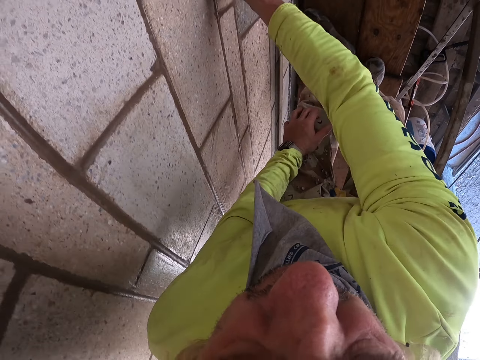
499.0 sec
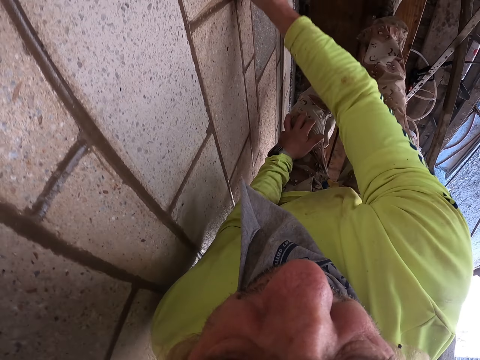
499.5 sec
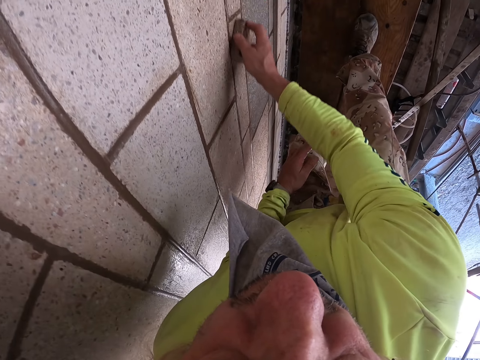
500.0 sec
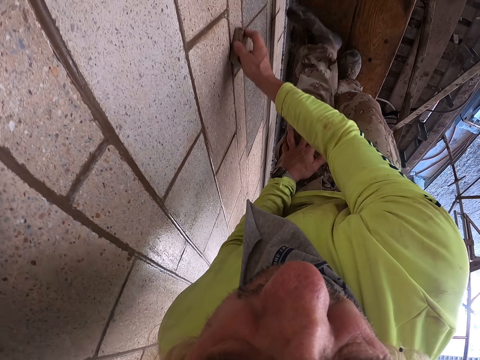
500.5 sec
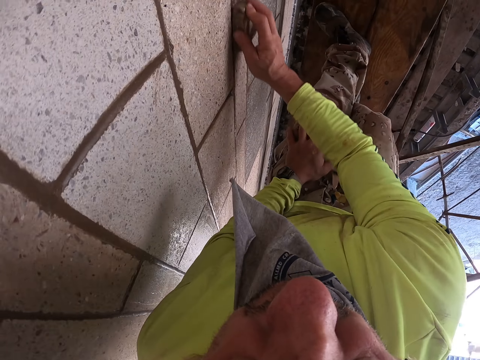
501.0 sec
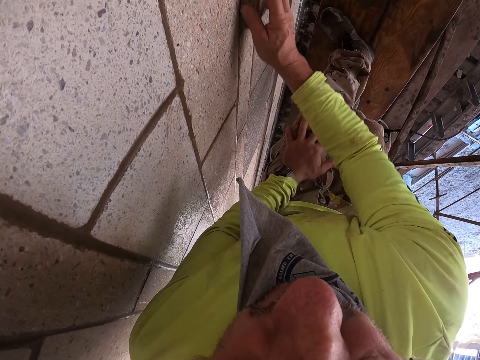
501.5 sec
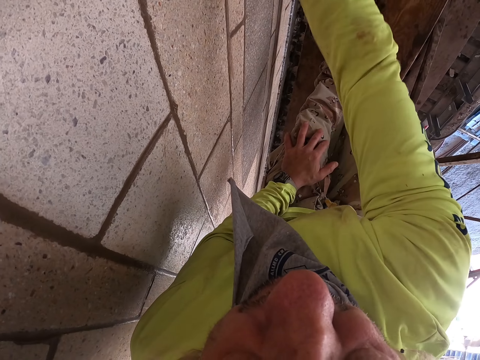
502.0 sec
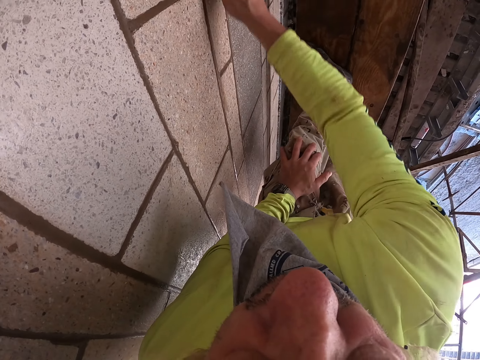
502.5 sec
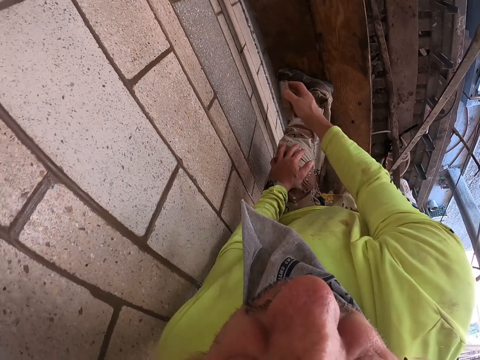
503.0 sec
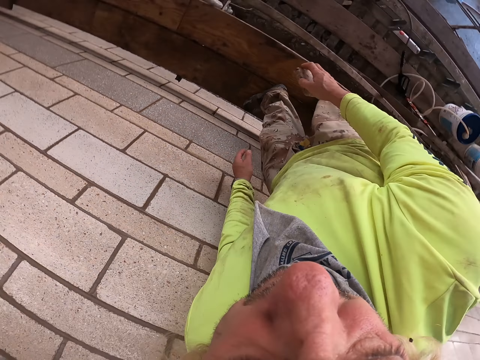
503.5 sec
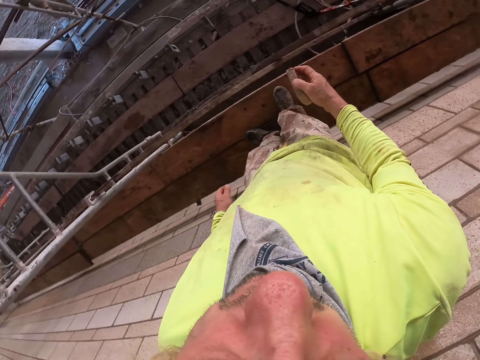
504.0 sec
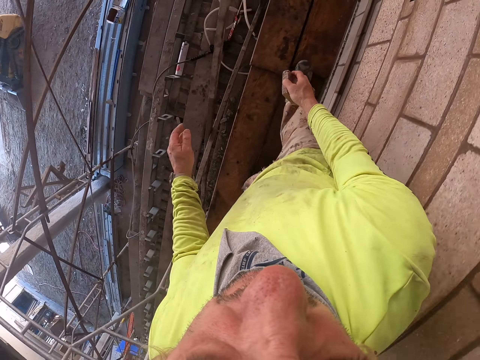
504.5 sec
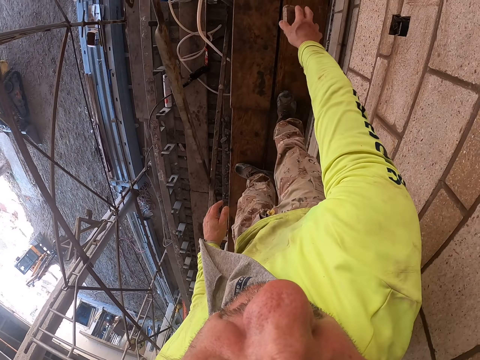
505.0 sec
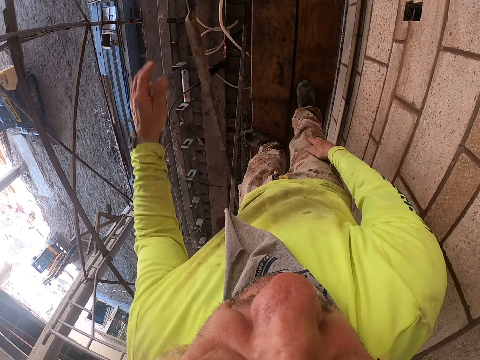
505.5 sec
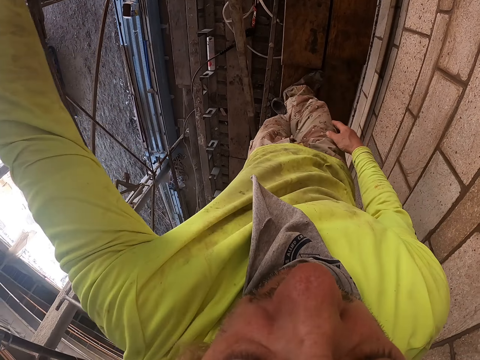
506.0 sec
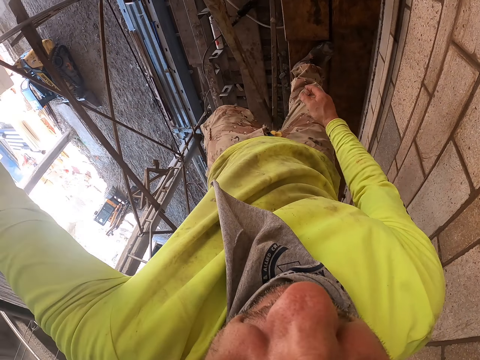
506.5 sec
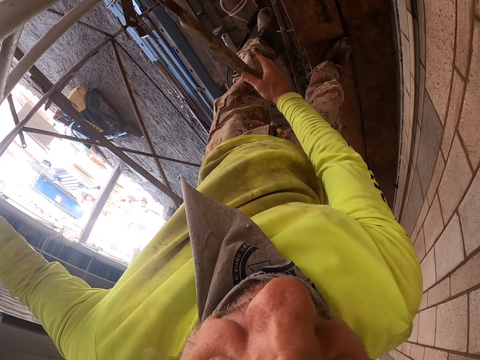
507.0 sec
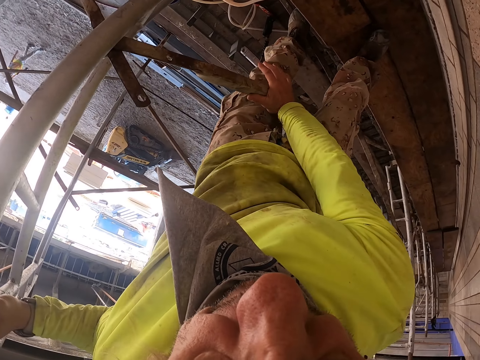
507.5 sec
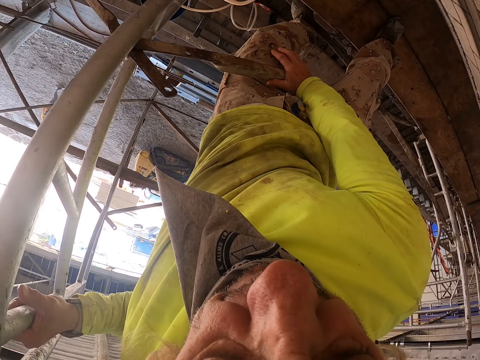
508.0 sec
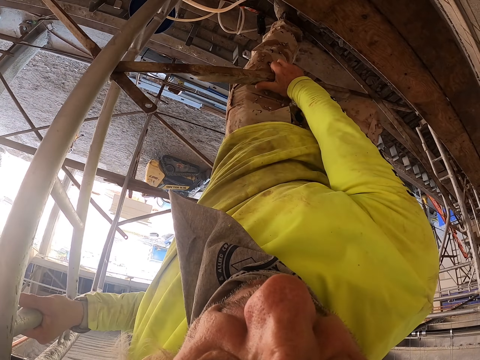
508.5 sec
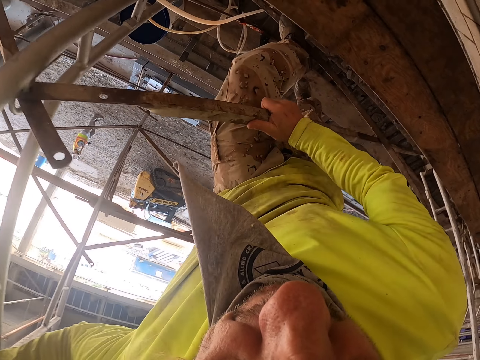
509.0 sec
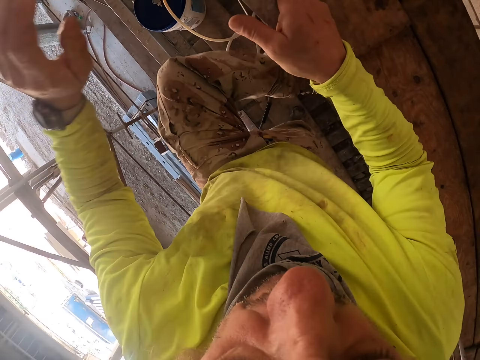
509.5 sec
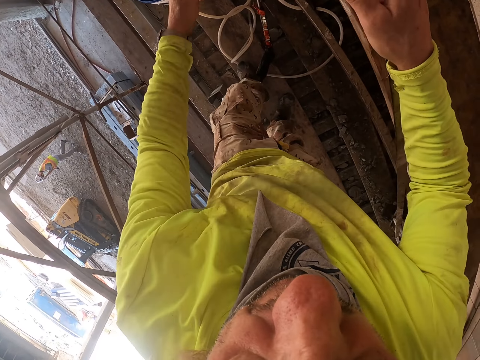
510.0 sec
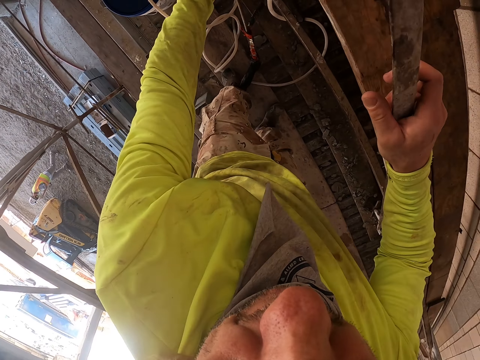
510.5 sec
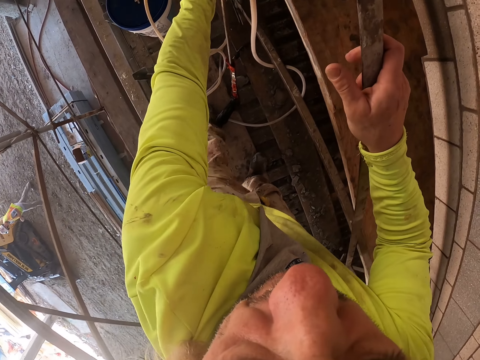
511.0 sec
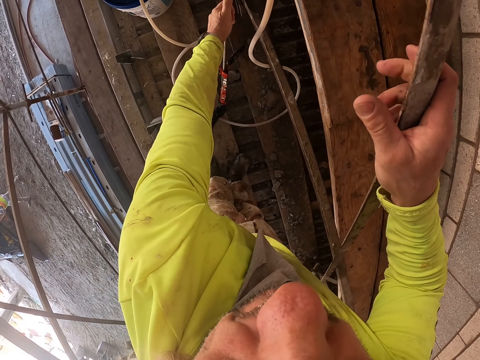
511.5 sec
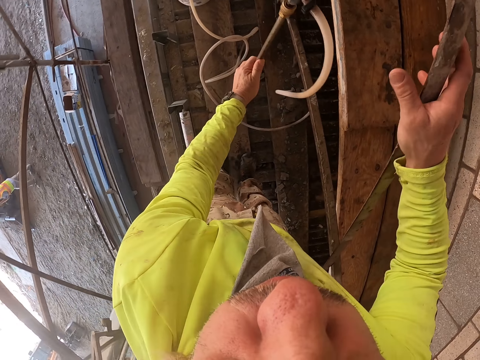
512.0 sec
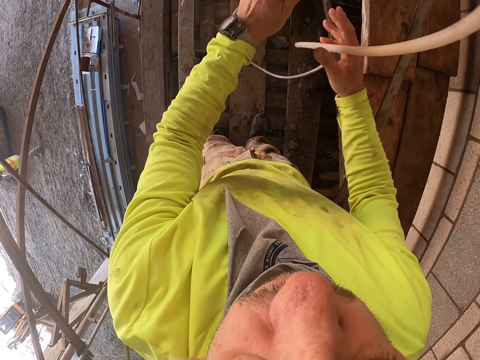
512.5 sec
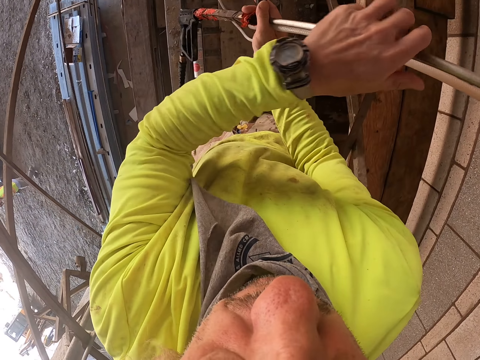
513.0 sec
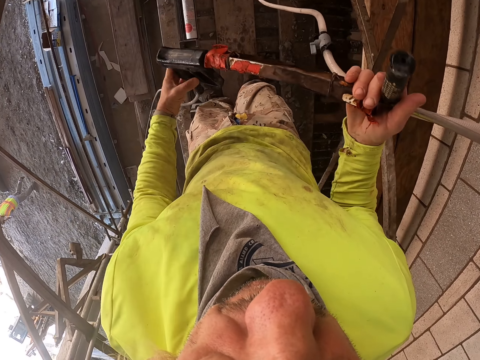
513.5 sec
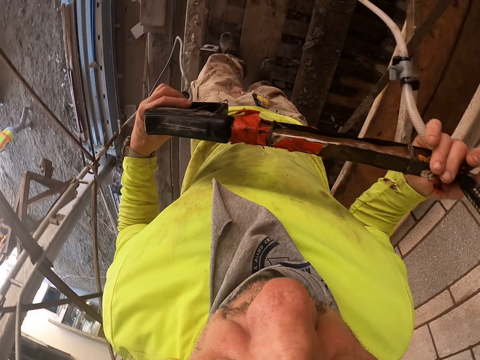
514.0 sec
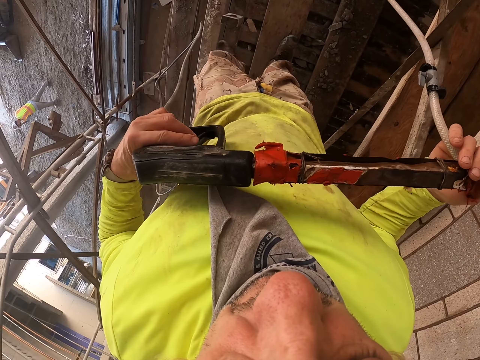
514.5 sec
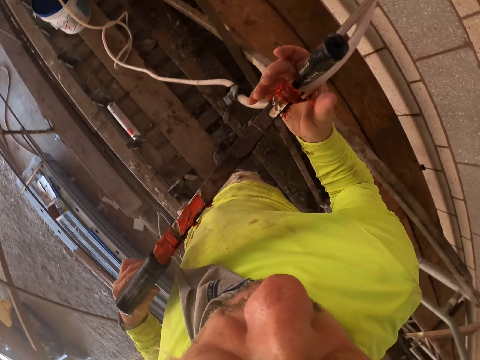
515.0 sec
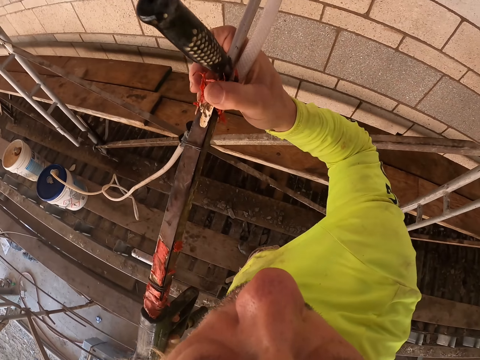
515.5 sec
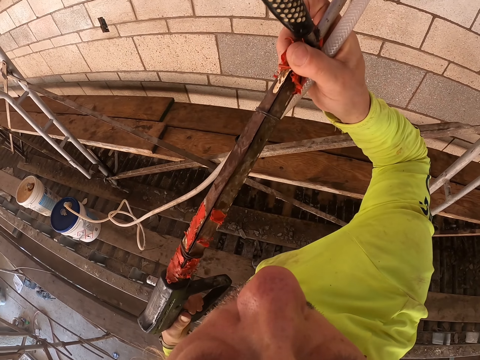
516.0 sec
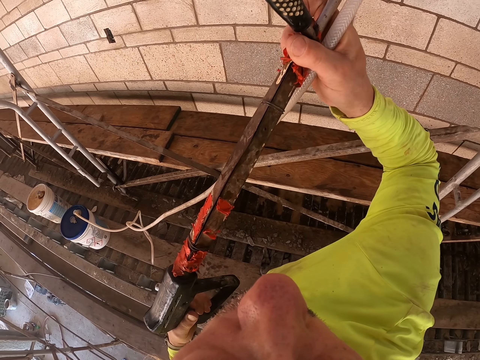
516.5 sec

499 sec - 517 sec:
The camera wearer stops wiping the wall. He stops moving. He looks around. He puts the brush down with his right hand. He holds the steel with his right hand. He holds the steel with his left hand. He goes down. He removes his left hand from the steel. He holds the spray gun with his left hand. He removes his left hand from the steel. He holds the spray gun with both hands. He sprays the wall.

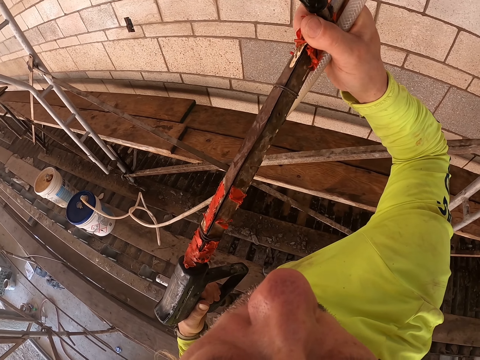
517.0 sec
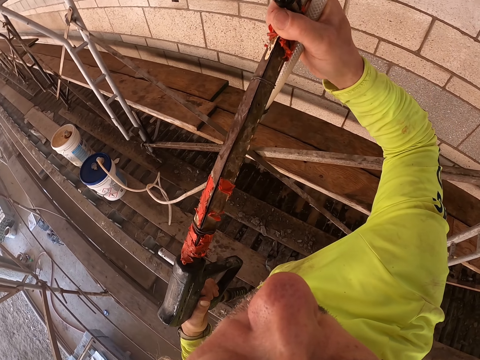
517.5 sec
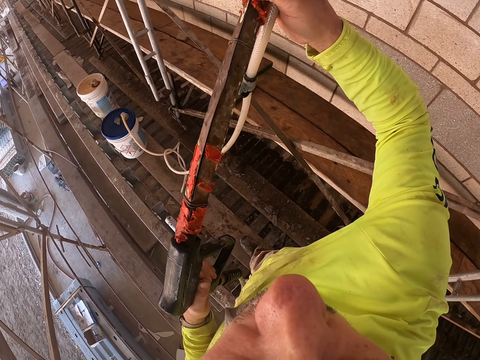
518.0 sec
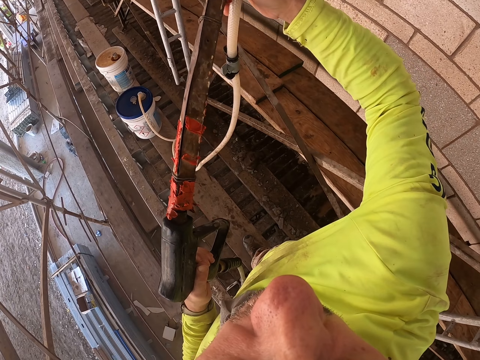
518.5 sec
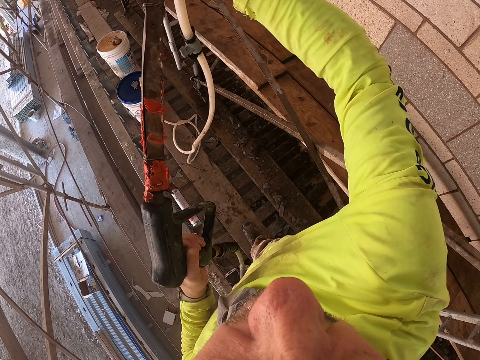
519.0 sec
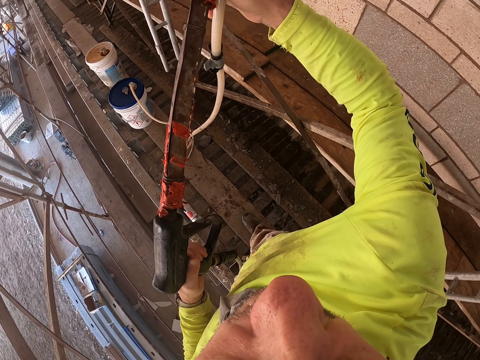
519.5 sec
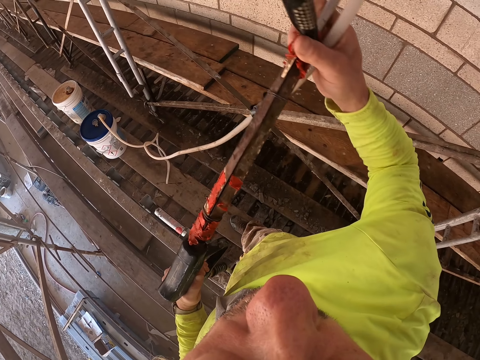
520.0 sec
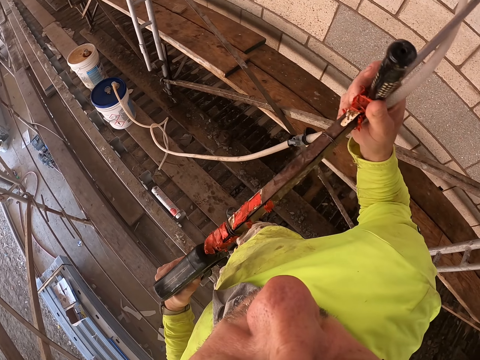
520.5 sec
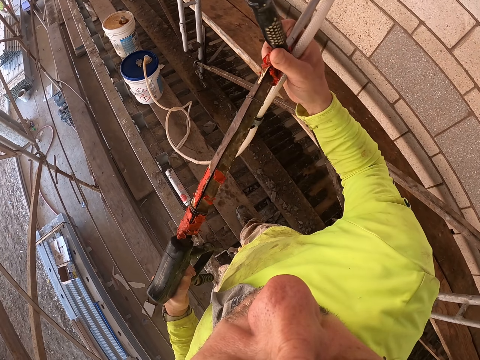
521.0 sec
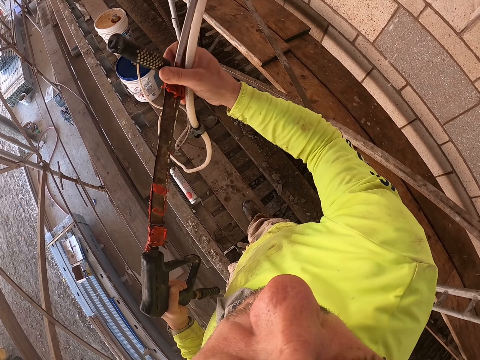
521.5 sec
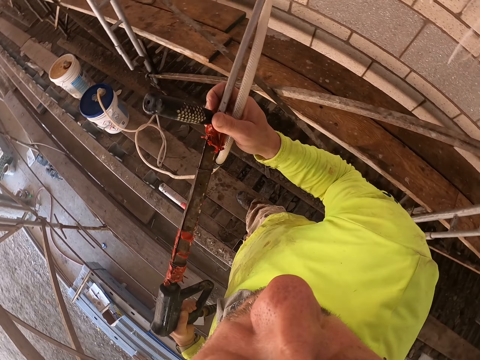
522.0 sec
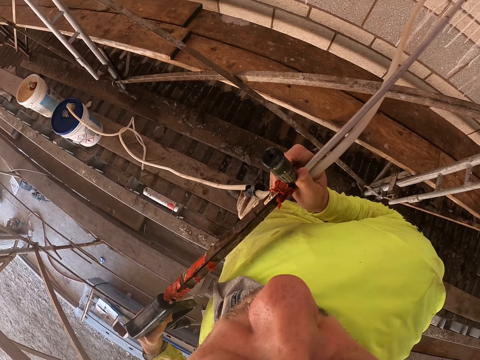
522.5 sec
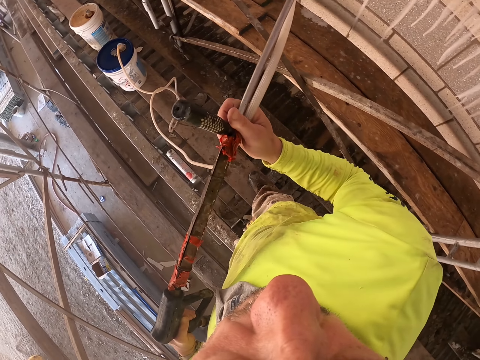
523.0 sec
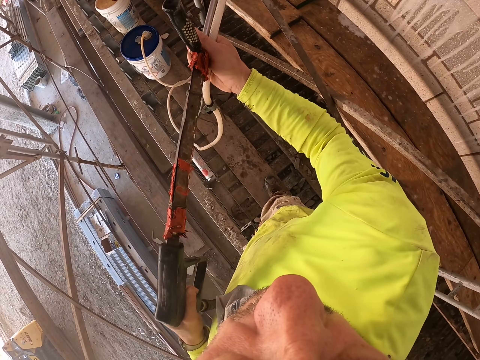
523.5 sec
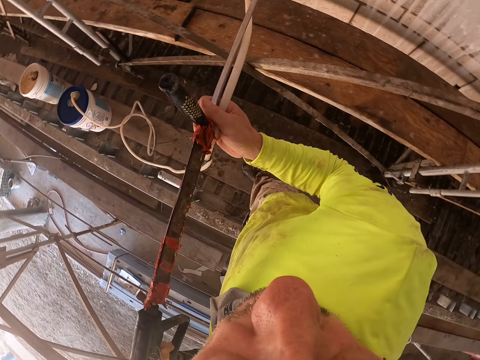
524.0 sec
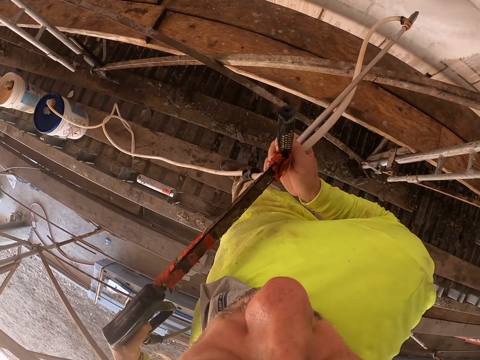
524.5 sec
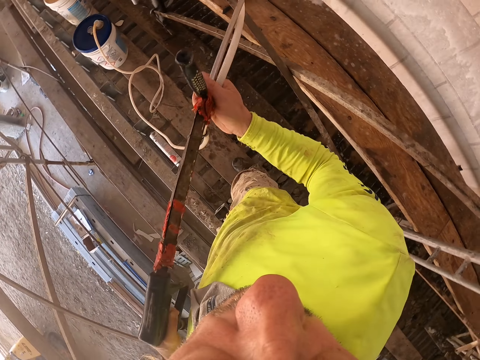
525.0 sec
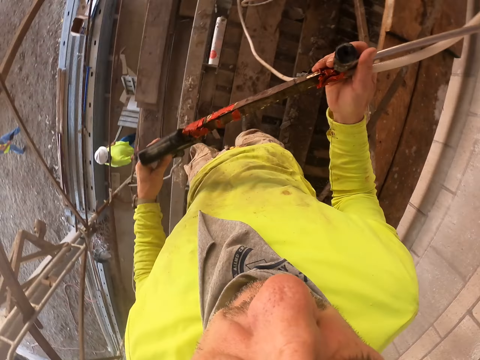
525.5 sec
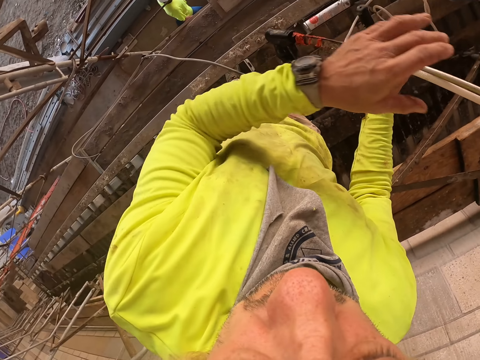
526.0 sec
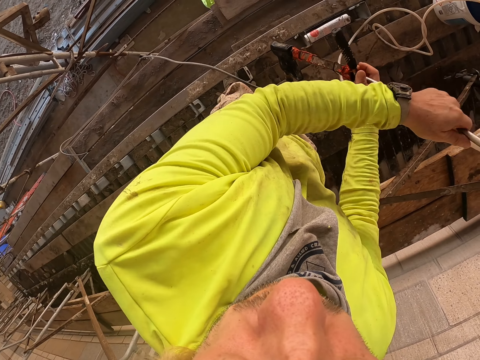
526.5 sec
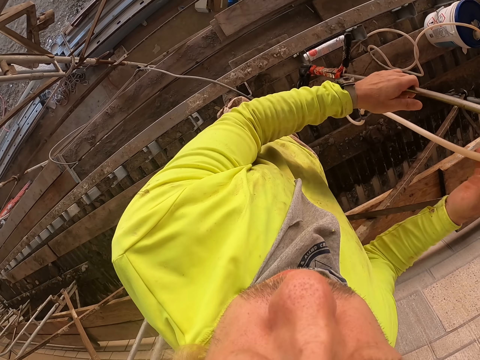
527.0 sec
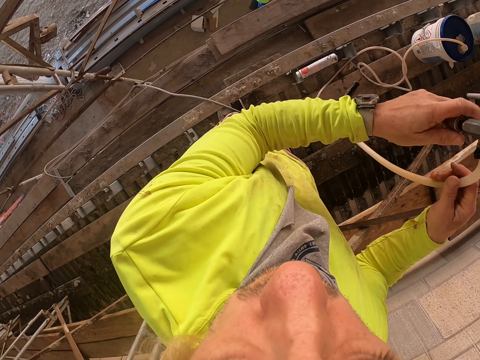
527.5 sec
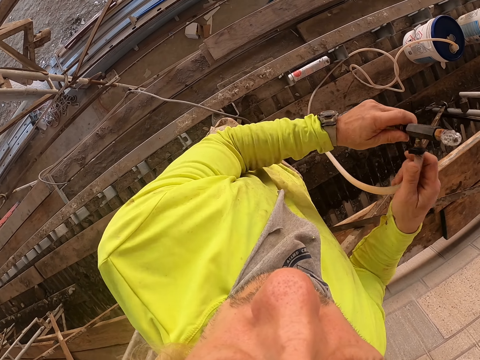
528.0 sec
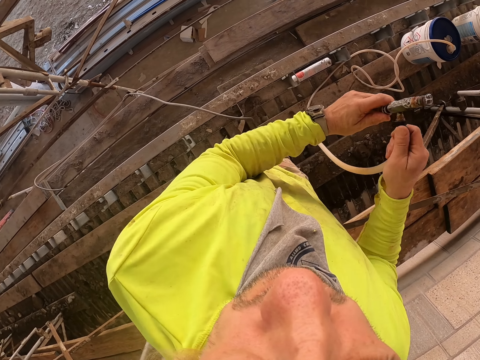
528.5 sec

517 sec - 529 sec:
The camera wearer looks around. He removes his left hand from the spray gun. He holds the spray gun with both hands. He removes his right hand from the spray gun. He holds the spray gun with both hands. He removes the nozzle.
